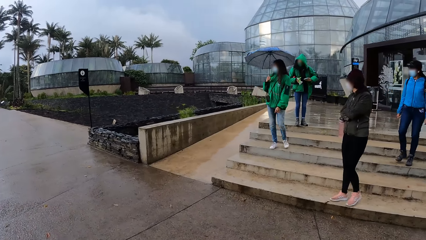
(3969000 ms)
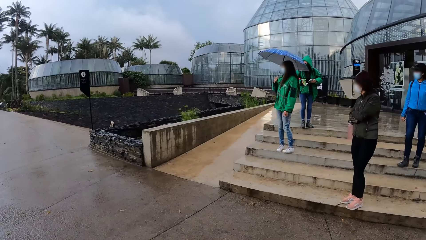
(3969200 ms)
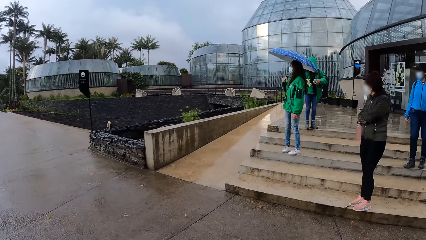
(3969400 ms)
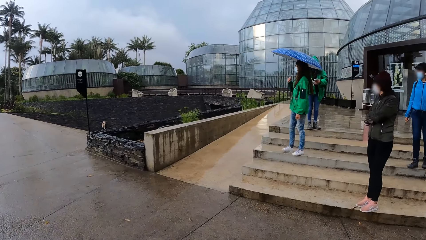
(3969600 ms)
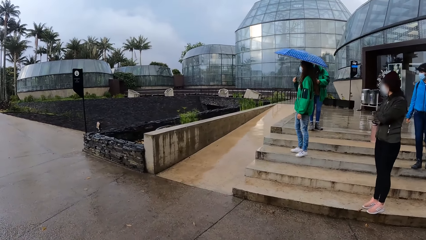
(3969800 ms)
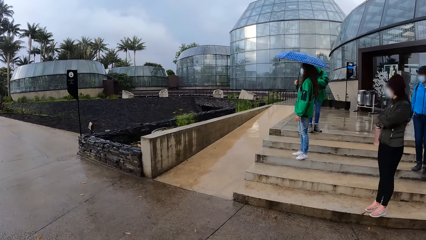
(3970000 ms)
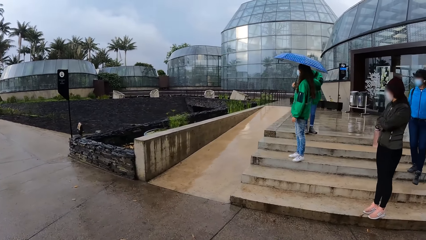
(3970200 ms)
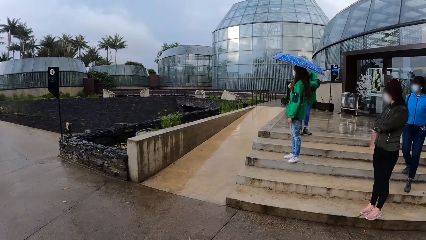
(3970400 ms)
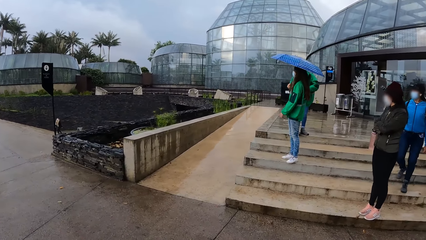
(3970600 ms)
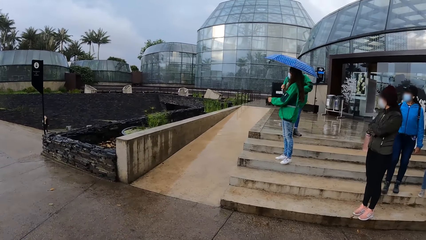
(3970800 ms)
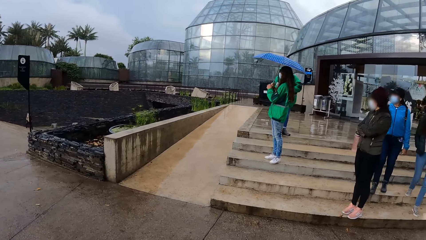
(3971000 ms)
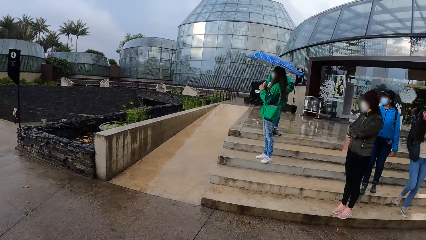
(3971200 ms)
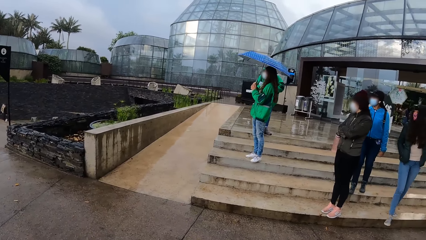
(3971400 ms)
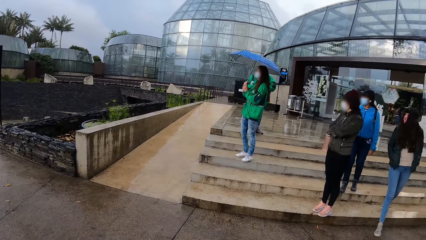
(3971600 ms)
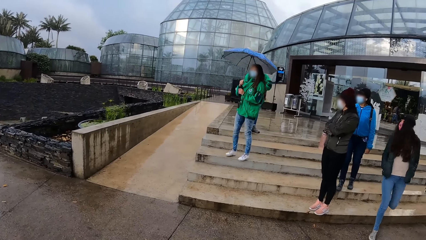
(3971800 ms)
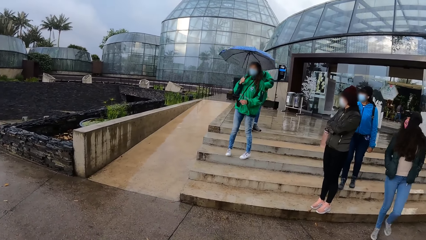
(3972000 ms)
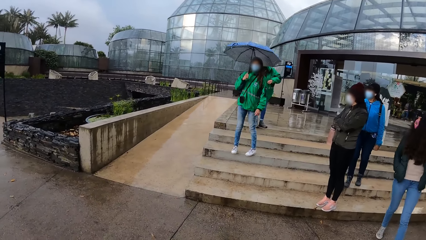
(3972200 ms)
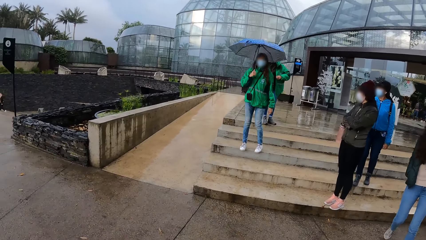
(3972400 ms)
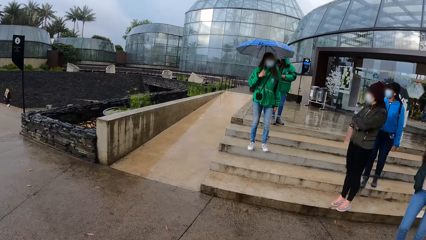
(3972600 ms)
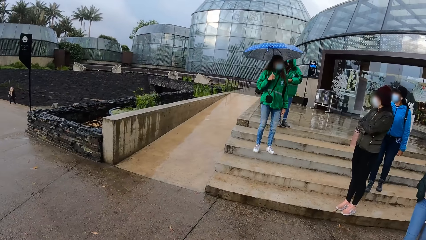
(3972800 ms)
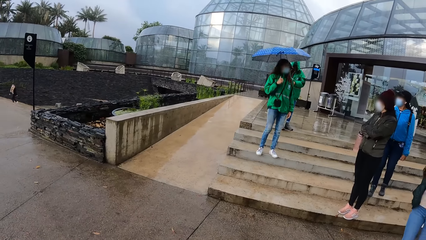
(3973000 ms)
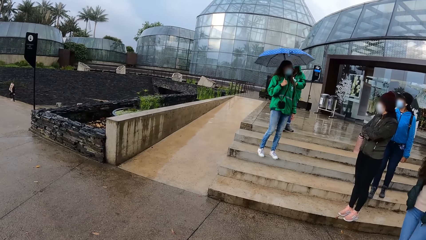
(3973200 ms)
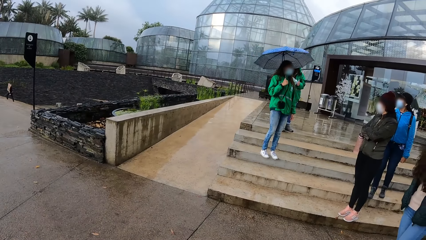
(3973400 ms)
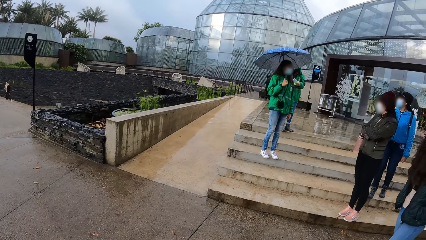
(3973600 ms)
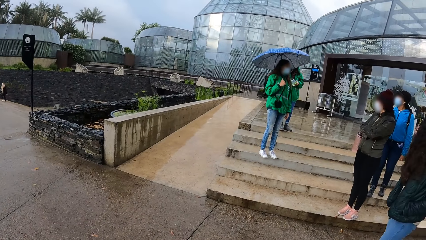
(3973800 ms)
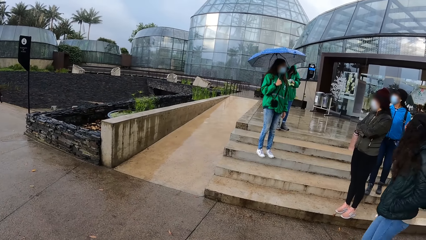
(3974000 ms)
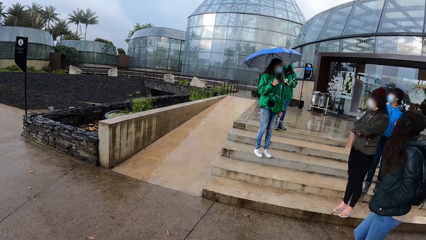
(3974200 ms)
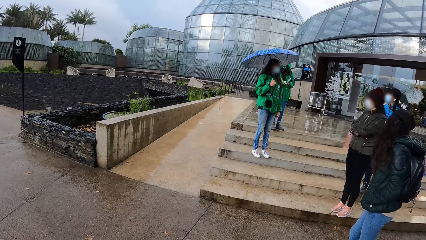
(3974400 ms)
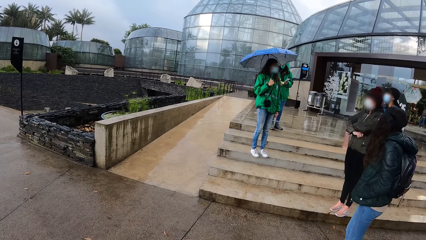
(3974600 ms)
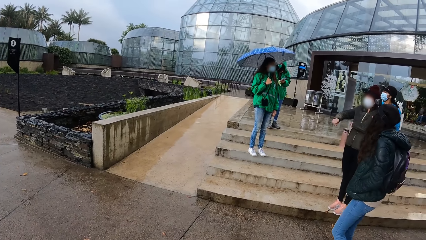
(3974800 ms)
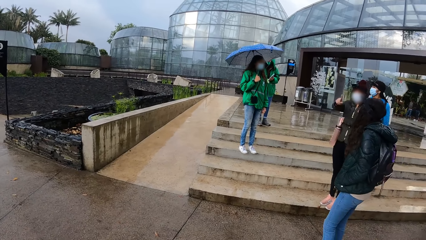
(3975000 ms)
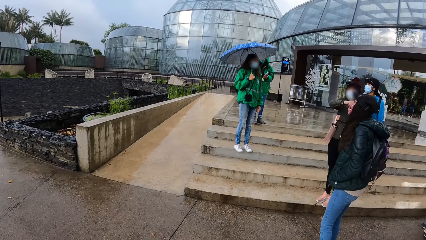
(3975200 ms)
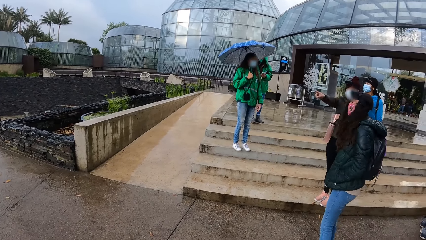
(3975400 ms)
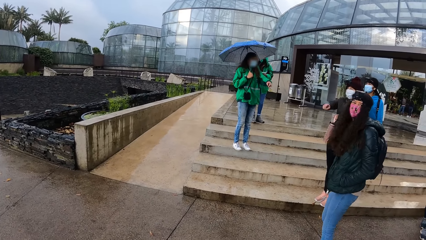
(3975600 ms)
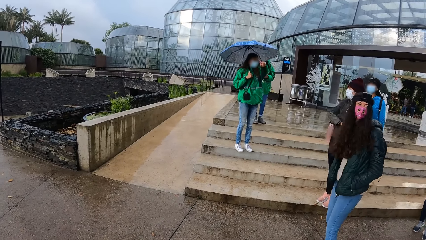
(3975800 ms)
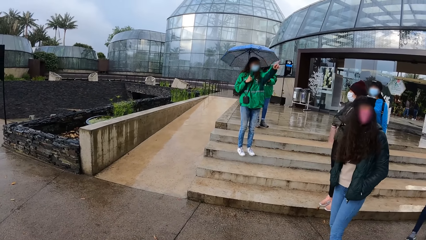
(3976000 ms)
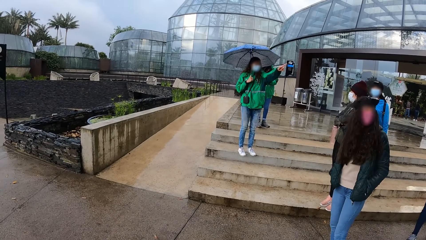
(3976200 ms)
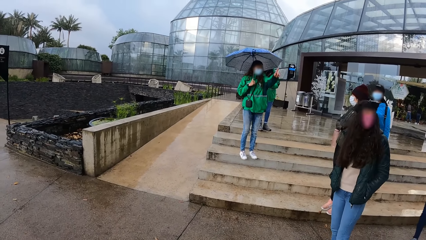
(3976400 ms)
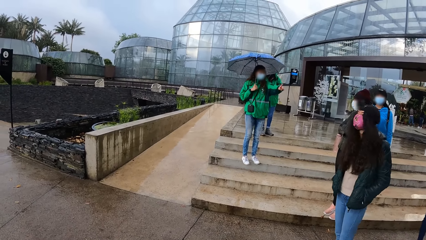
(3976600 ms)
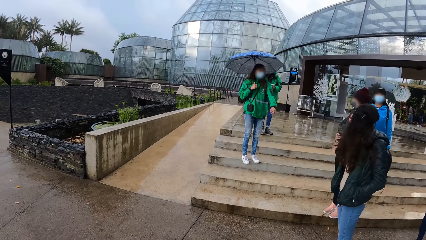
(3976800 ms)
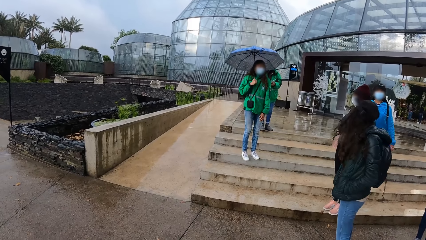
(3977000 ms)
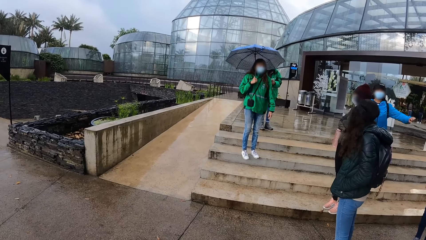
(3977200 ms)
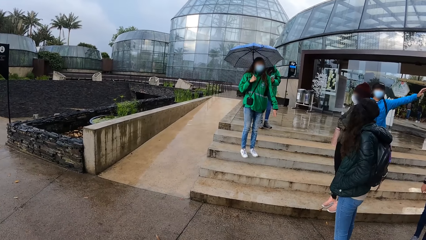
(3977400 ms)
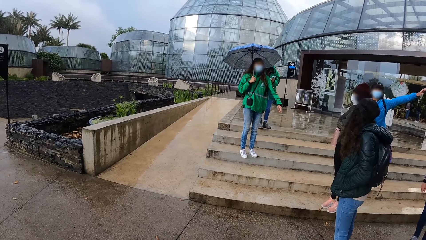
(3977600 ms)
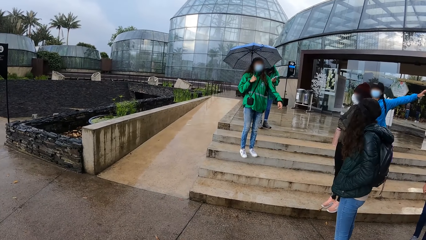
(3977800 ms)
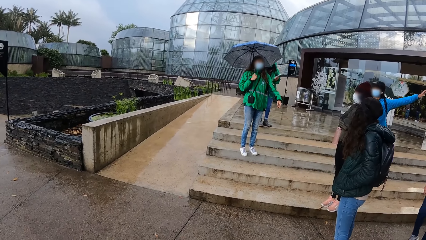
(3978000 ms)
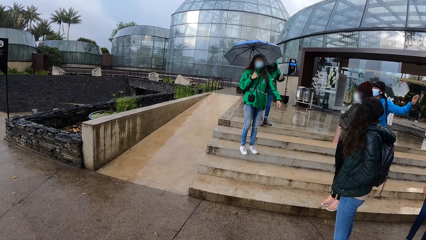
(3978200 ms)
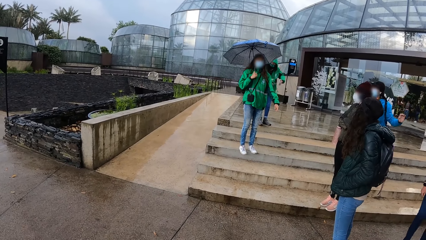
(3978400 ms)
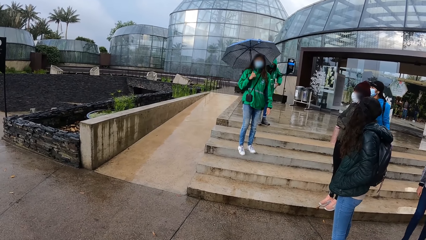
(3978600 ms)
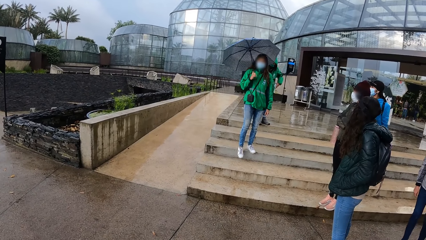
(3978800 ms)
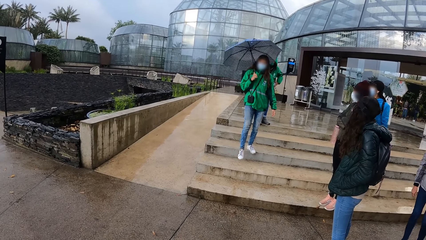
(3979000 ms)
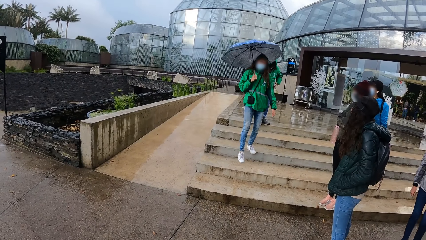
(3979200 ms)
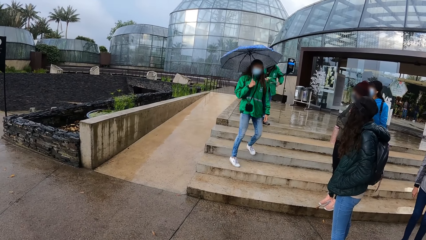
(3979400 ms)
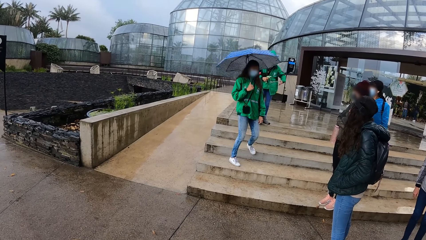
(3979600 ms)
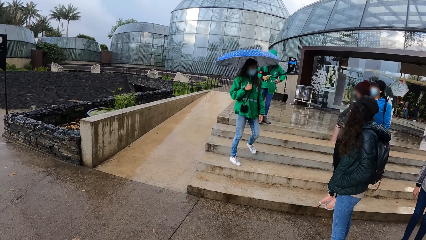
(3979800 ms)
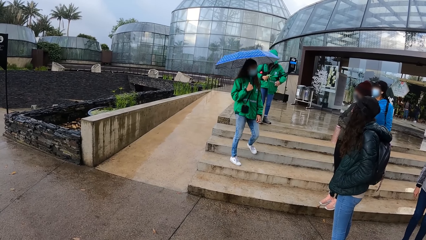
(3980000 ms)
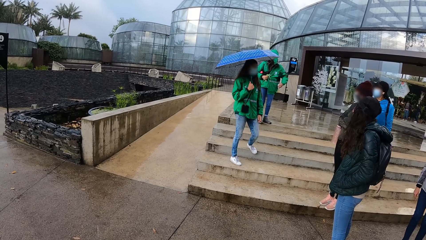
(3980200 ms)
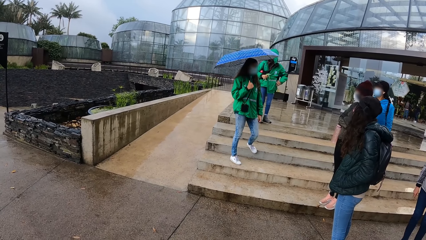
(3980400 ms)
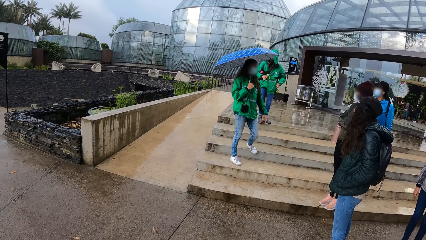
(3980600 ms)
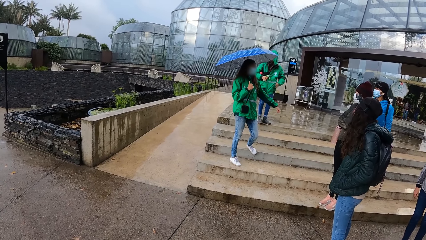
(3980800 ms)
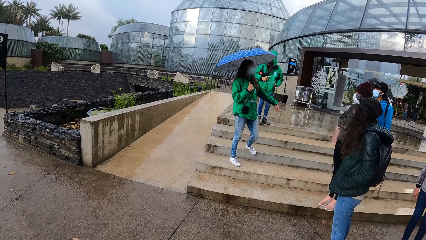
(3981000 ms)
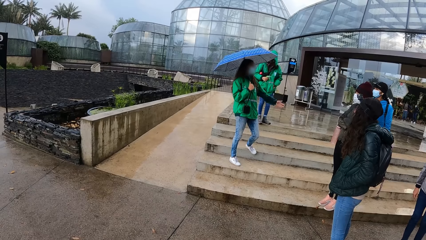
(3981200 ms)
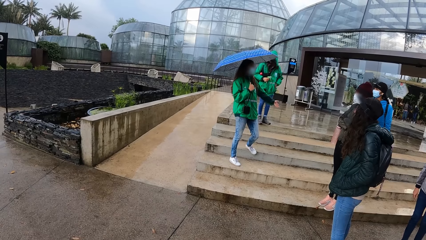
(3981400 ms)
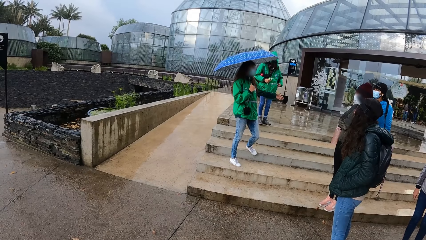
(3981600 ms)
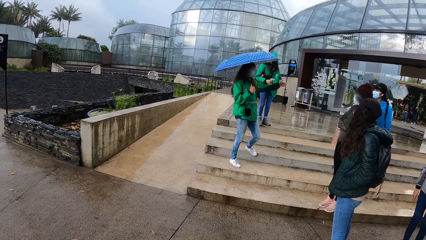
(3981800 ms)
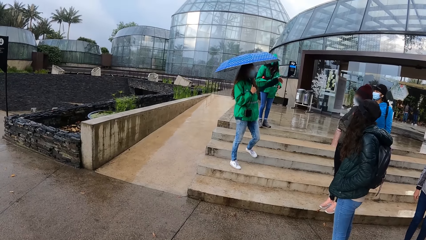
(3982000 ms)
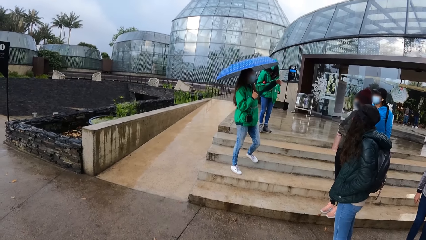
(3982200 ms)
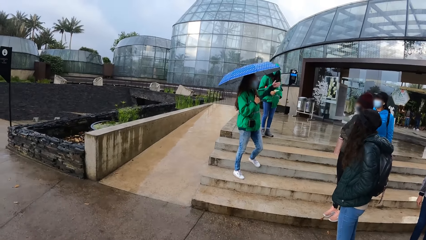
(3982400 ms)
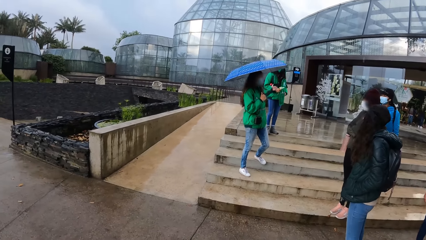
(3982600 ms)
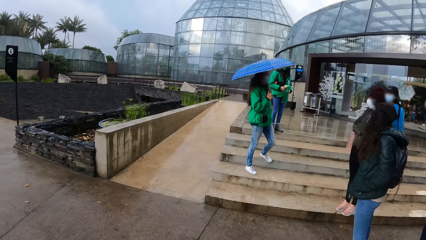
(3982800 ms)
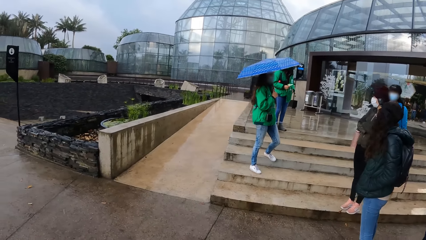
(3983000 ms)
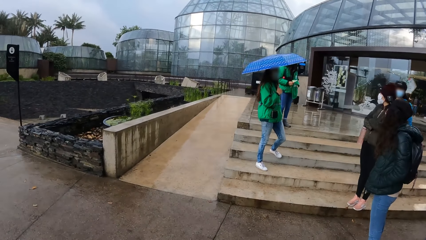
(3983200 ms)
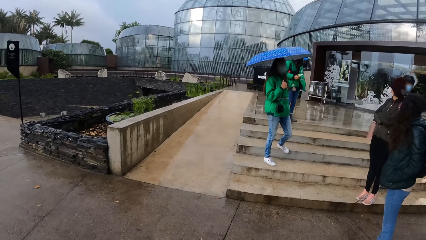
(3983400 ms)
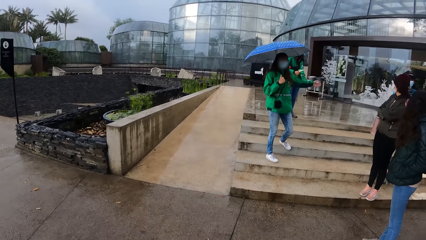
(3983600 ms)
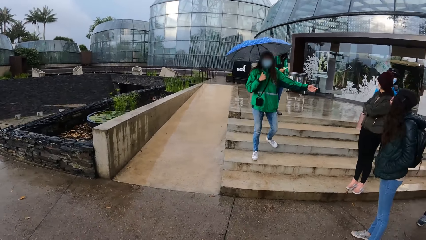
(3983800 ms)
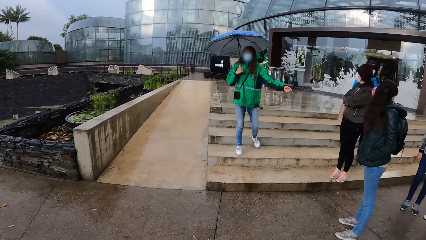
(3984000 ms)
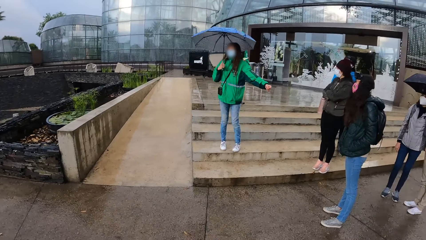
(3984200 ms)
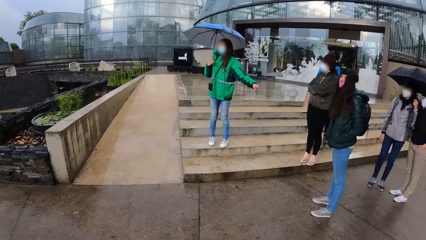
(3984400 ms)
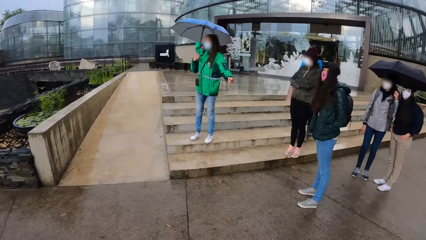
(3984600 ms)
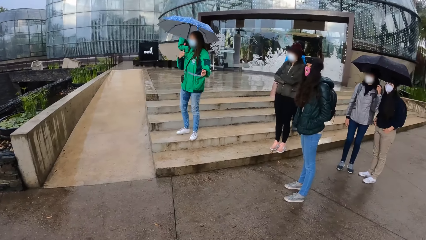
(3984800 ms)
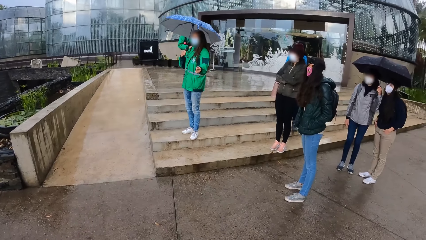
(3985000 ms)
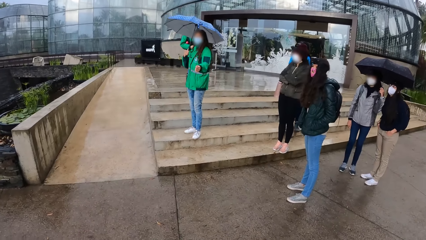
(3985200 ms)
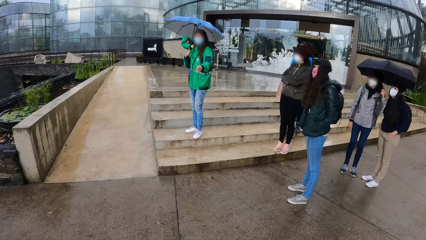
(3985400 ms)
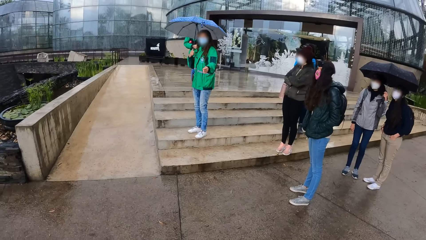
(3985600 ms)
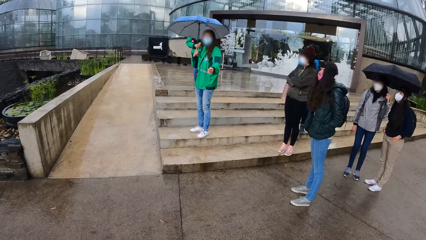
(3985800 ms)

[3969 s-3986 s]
A woman turns around. Another woman moves around. A third woman interacts with the group of people. A fourth woman walks down the stairs. A fifth woman adjusts the phone in both hands. The fourth woman walks around. A sixth woman points with a finger. The first woman points with a finger. The second woman raises her hand. The first woman interacts with the second woman, the sixth woman and the fourth woman. The fifth woman places her phone in her left jacket pocket with her left hand. The third woman walks down a stair onto the pavement.
